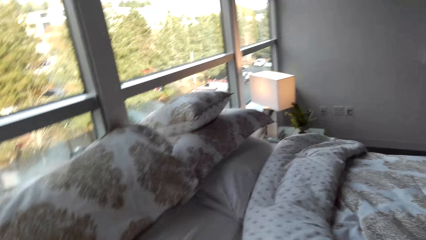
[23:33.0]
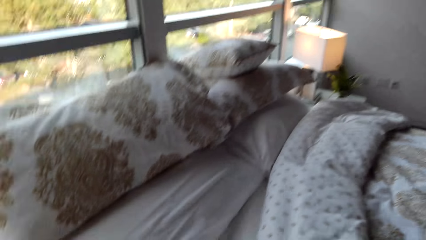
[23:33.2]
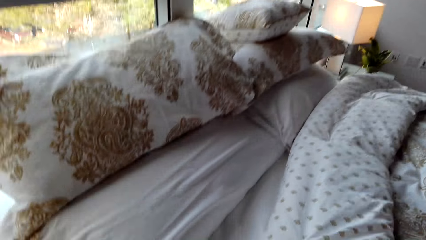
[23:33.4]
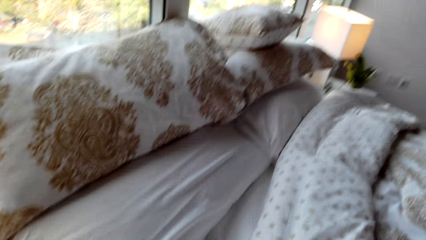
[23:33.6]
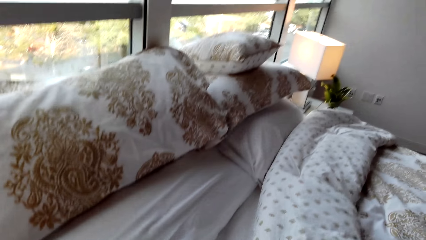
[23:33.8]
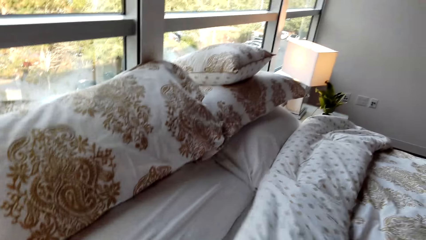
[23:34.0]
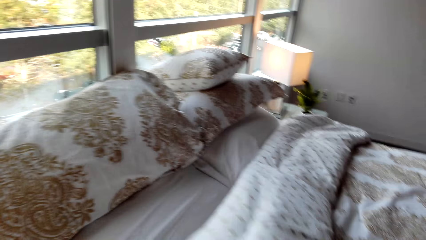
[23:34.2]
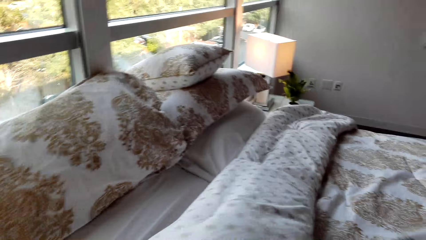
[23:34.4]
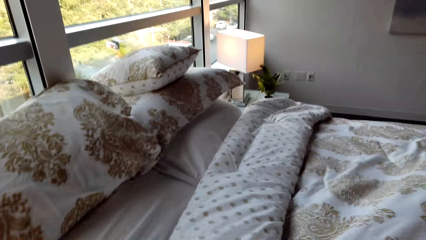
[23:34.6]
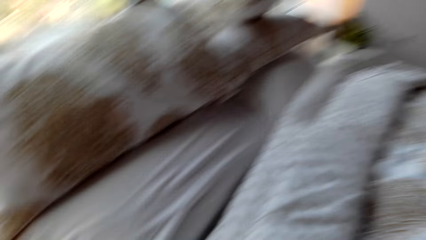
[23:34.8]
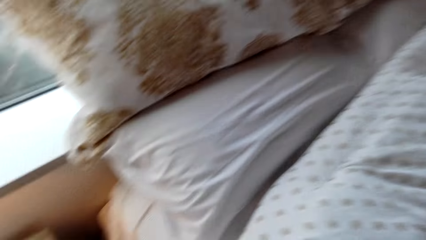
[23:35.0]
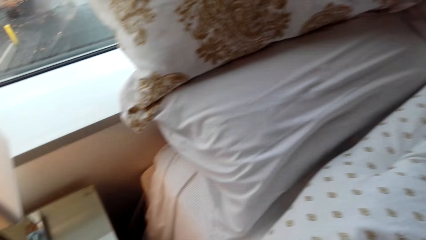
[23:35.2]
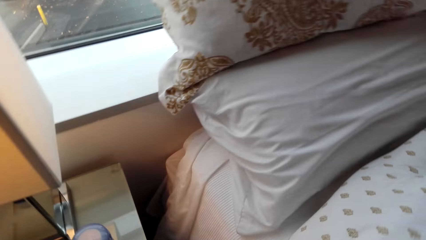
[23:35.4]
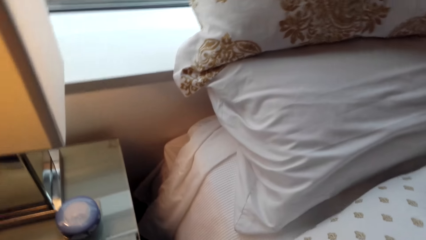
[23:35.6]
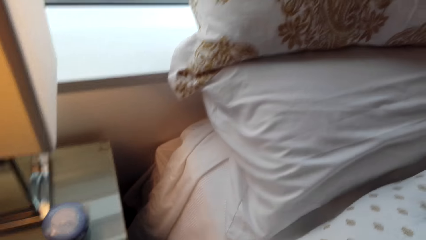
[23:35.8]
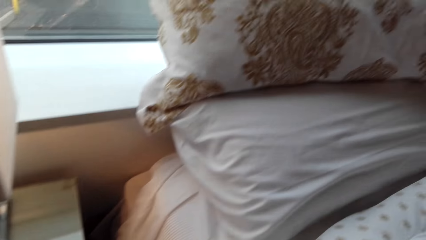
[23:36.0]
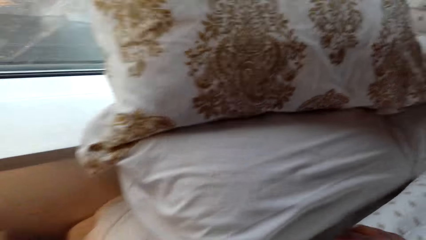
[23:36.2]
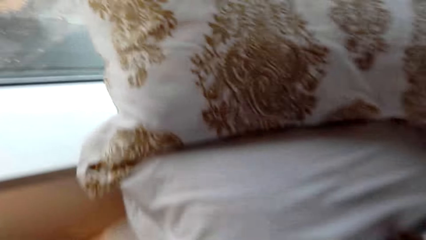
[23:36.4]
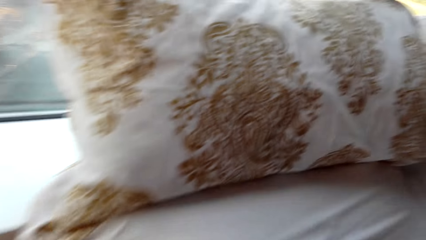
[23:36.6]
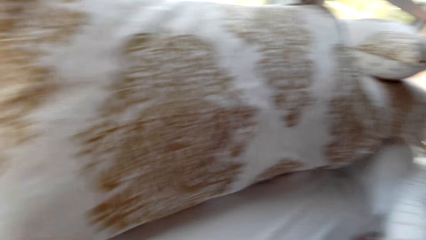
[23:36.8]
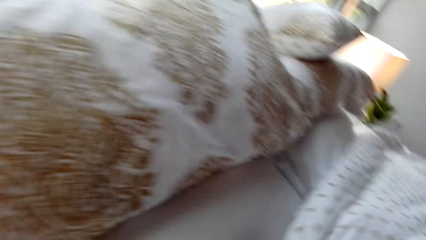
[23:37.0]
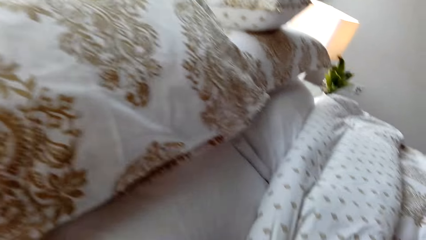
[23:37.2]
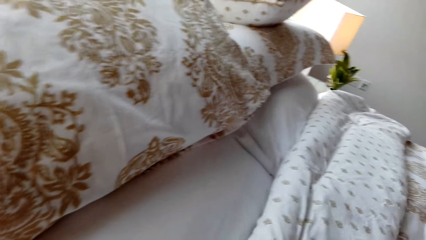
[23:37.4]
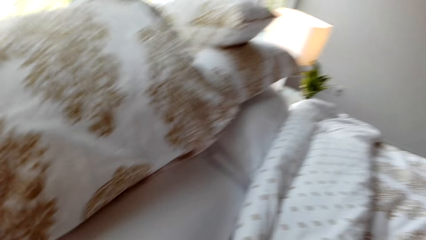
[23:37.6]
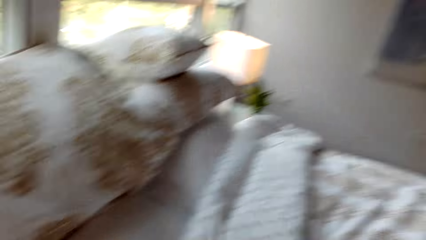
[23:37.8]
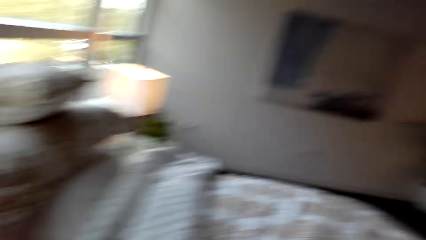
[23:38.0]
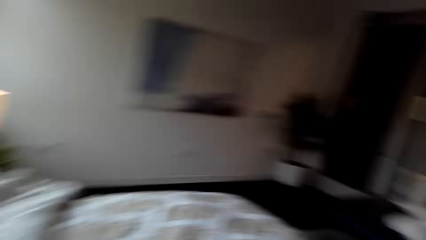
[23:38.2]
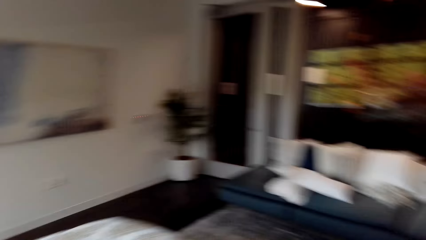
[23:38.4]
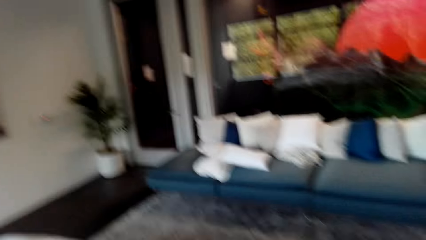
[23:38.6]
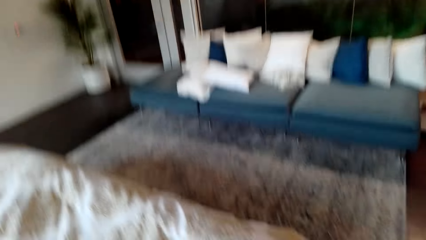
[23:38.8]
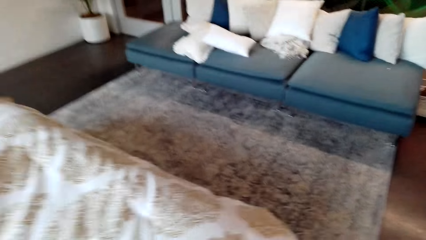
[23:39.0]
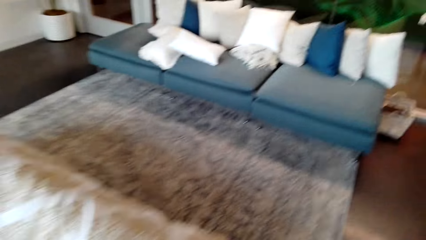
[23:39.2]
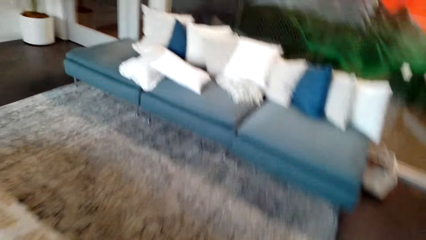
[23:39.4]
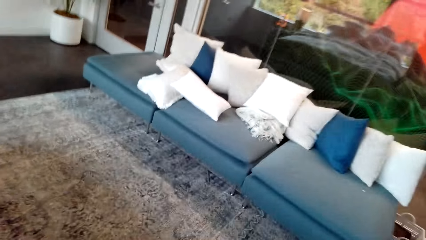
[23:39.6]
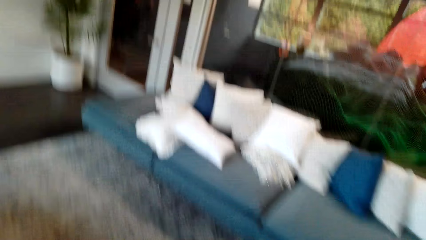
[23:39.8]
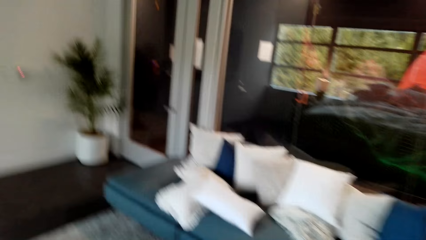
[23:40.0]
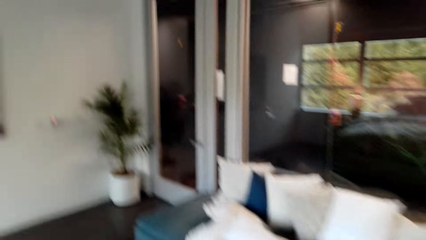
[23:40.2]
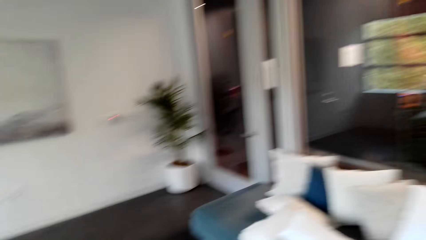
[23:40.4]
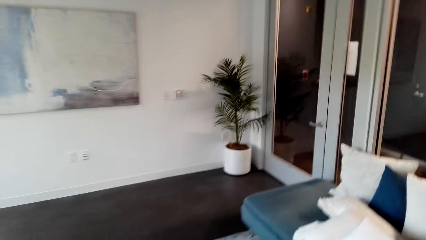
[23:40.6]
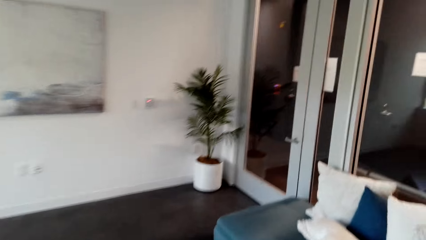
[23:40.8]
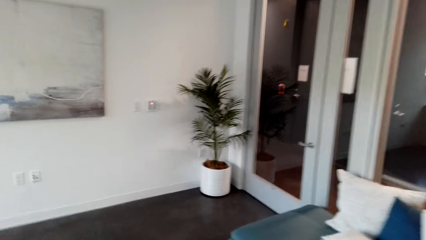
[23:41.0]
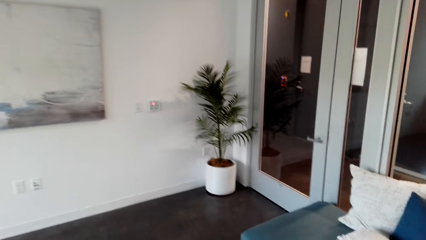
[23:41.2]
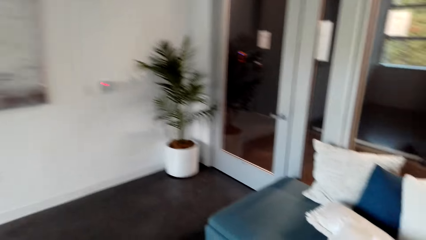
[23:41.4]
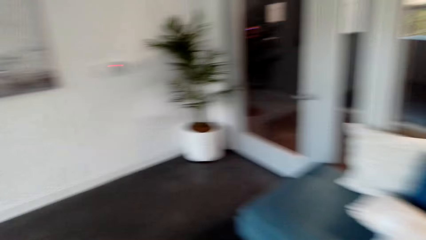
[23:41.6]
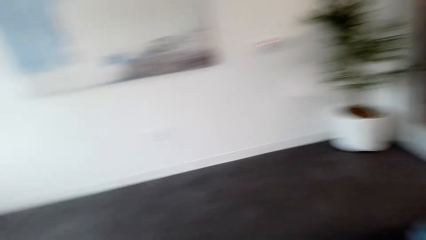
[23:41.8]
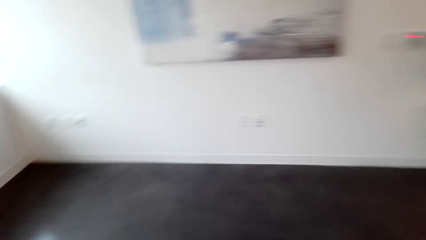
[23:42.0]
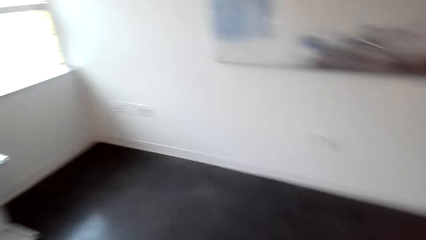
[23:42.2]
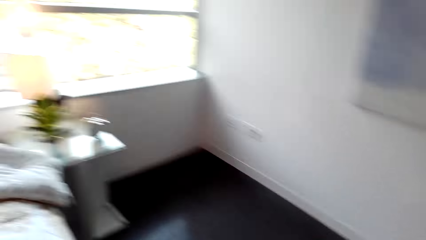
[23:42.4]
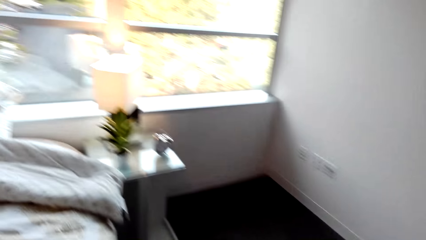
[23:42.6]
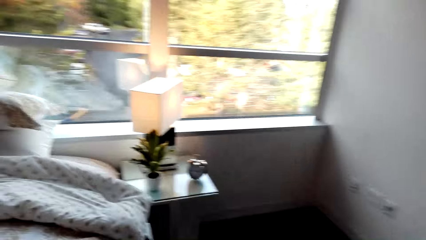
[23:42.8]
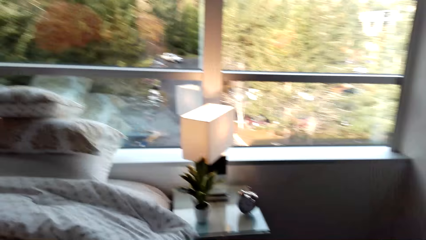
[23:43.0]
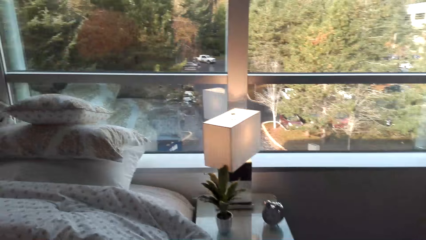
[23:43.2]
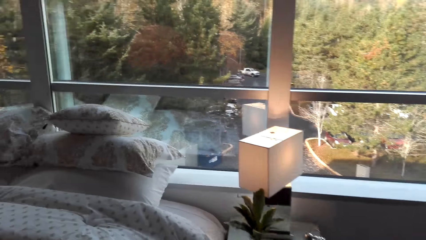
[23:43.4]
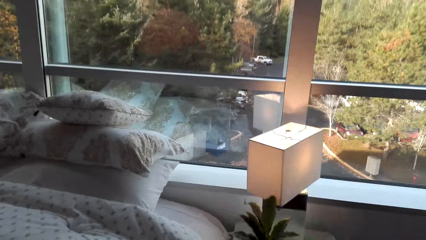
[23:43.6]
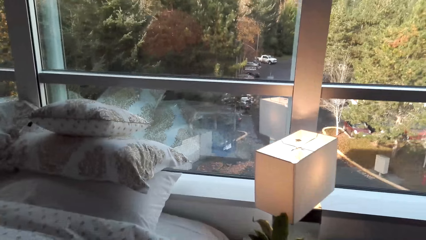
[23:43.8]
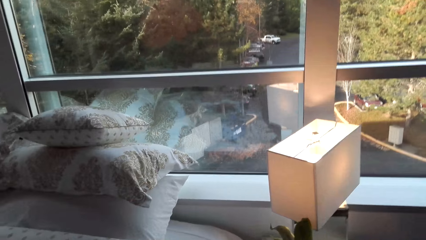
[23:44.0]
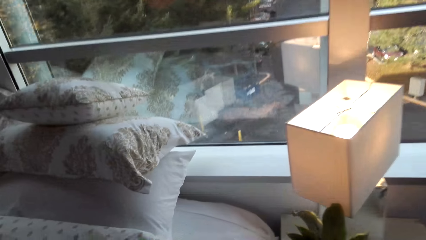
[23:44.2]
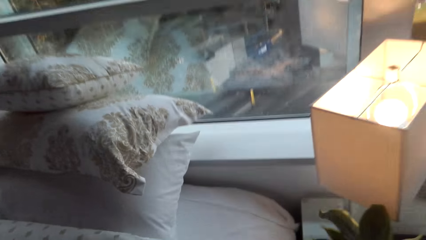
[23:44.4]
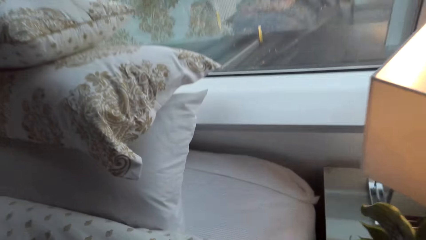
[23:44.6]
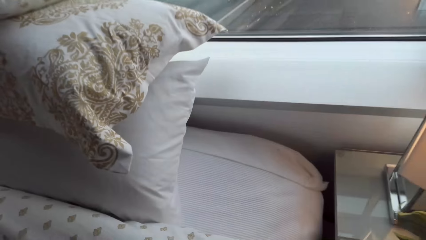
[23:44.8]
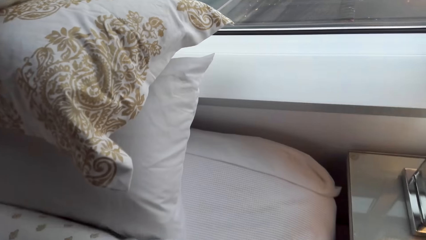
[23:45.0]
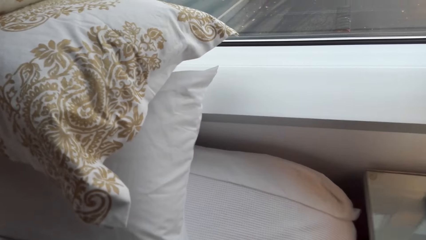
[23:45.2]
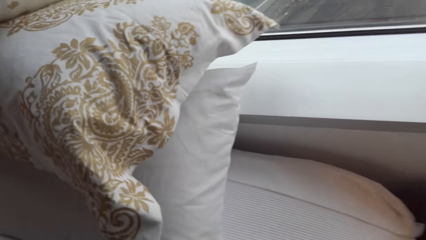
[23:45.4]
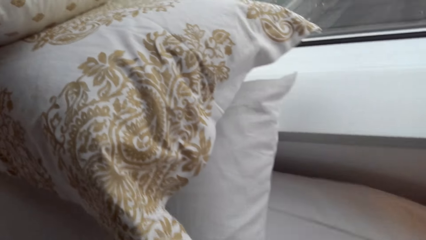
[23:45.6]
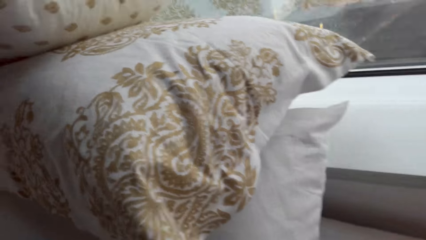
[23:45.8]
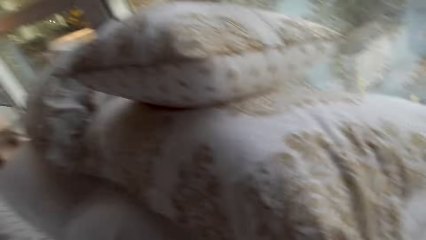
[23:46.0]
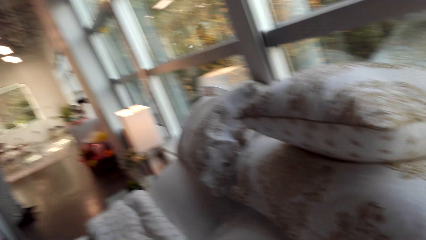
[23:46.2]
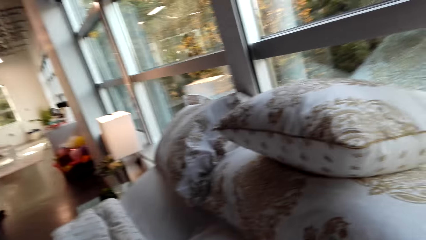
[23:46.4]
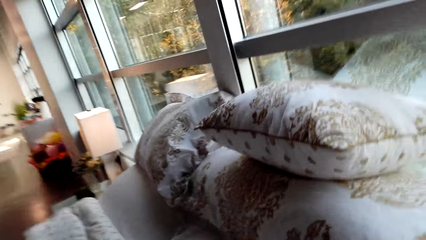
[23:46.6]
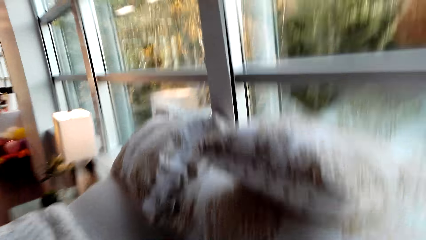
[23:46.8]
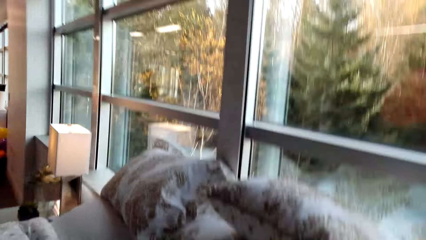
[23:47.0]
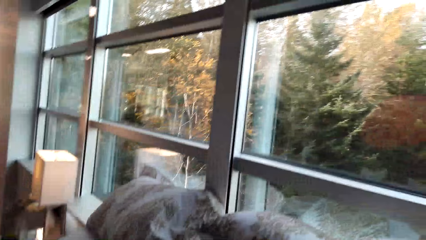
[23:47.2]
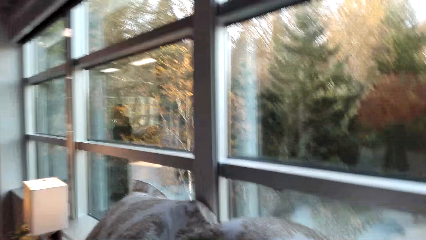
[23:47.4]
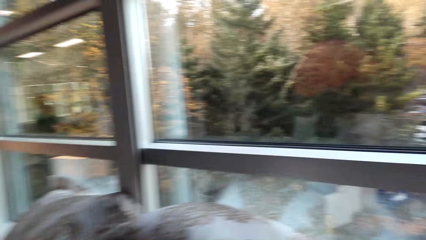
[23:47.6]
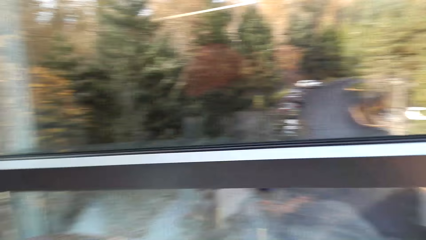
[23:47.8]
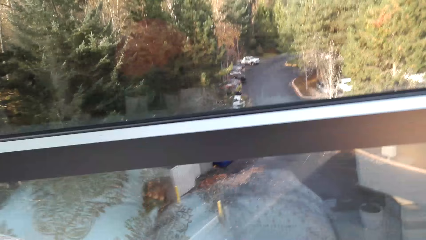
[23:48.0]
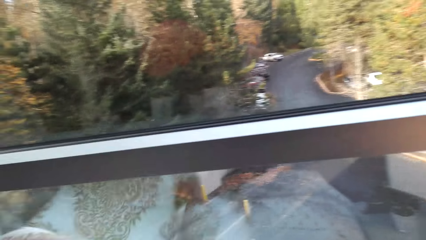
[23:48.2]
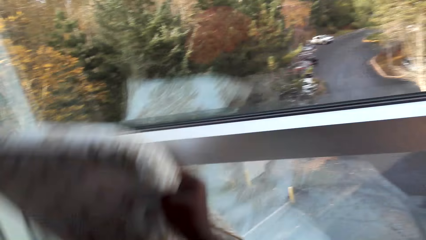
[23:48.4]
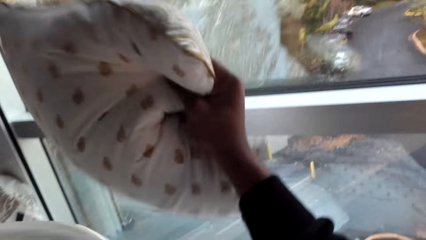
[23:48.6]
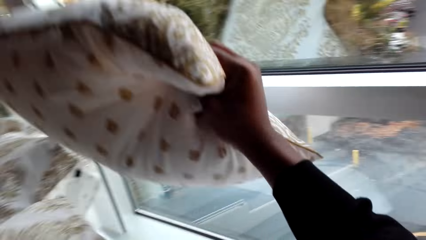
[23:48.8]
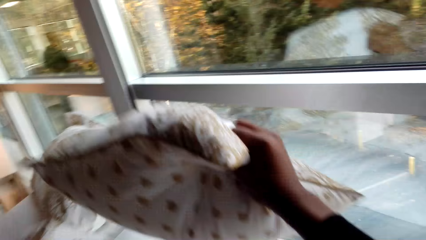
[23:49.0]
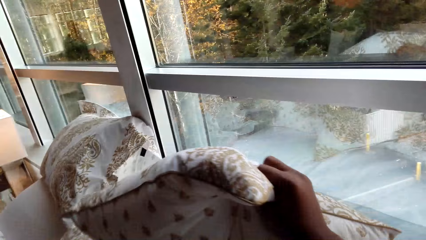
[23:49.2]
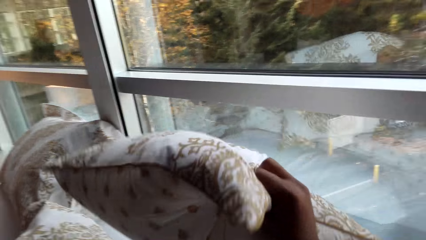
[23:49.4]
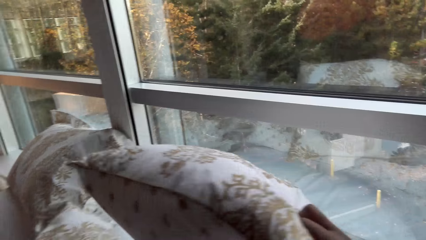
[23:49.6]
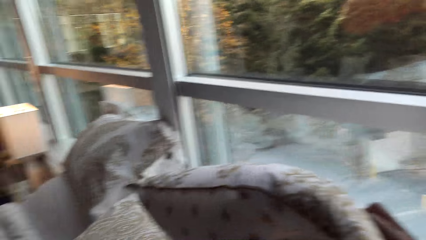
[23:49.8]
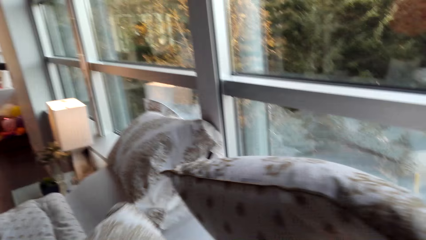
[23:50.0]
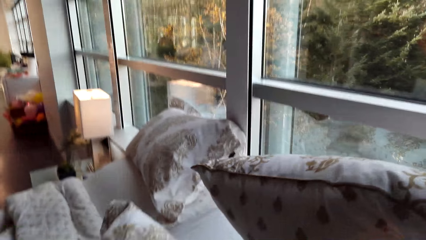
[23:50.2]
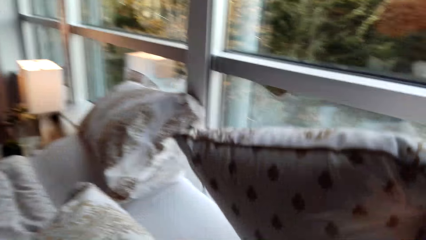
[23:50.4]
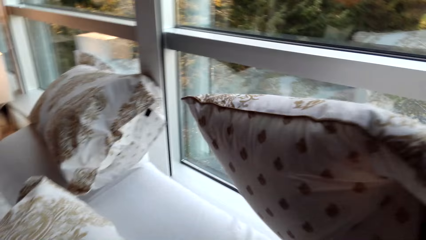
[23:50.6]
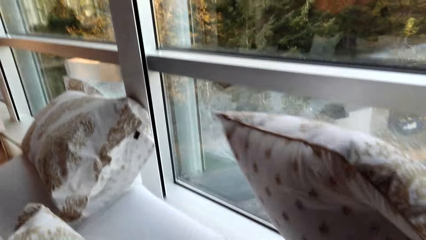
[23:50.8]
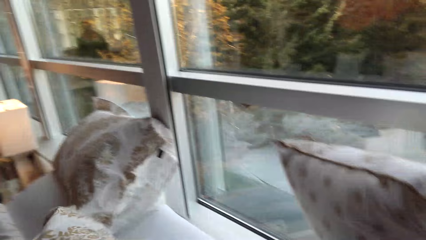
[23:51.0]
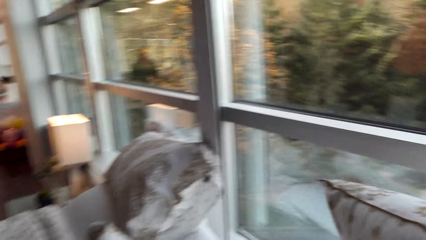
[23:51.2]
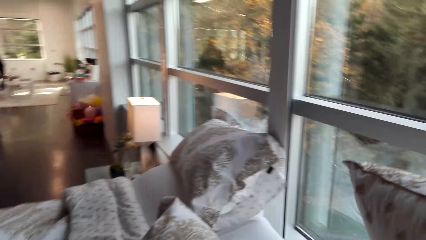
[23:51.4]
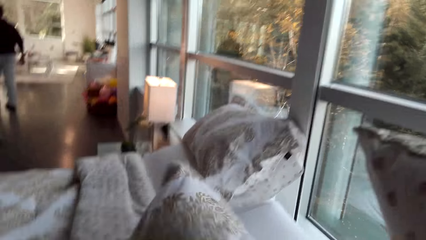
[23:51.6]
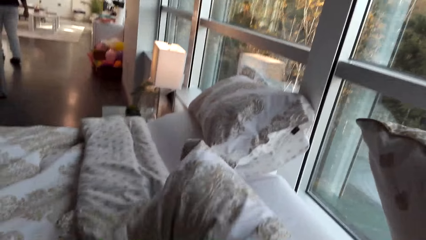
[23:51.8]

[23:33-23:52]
The camera wearer makes his bed. He walks around. He picks up a pillow with his right hand. He makes his bed.
